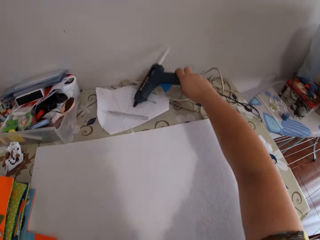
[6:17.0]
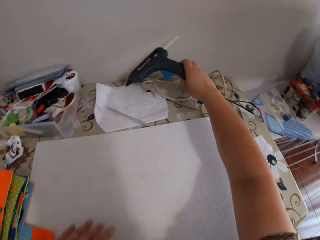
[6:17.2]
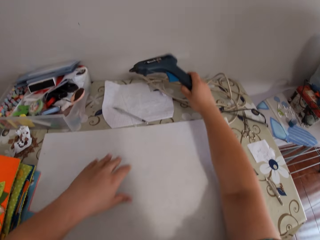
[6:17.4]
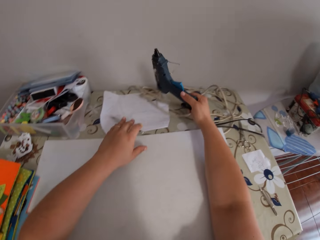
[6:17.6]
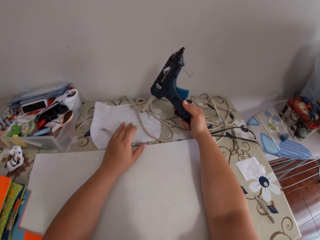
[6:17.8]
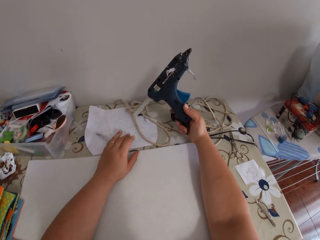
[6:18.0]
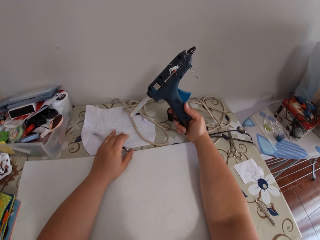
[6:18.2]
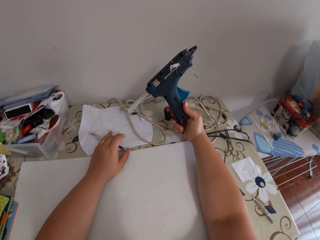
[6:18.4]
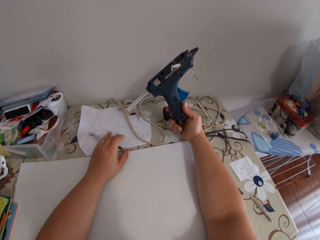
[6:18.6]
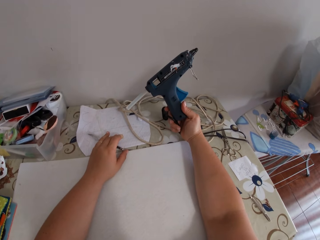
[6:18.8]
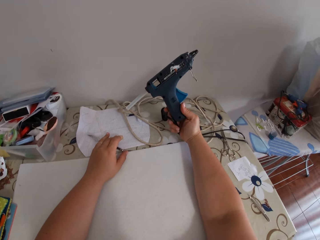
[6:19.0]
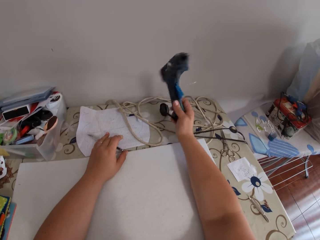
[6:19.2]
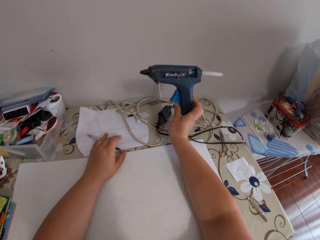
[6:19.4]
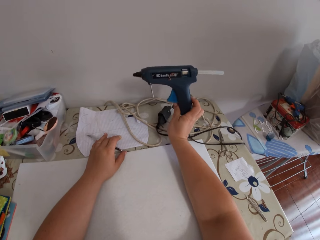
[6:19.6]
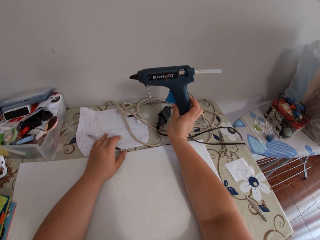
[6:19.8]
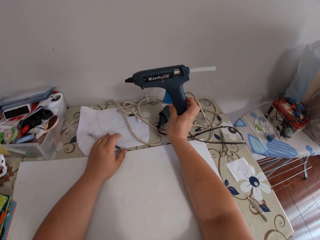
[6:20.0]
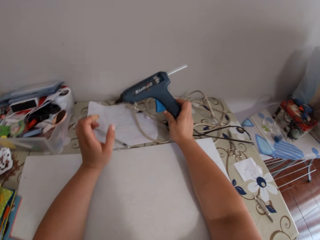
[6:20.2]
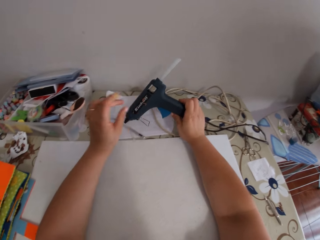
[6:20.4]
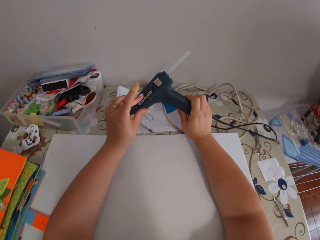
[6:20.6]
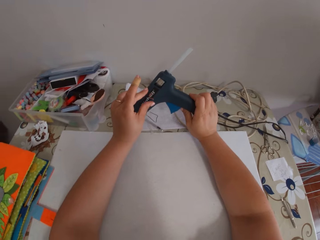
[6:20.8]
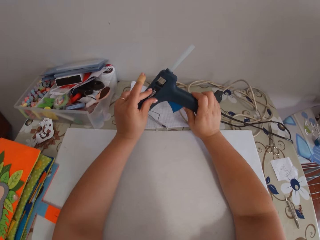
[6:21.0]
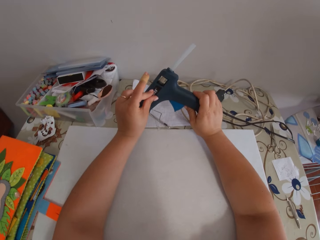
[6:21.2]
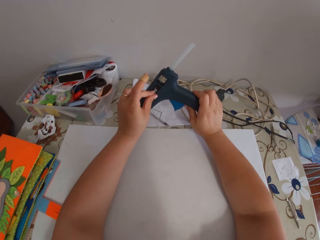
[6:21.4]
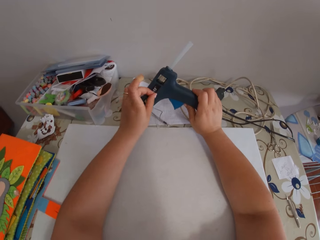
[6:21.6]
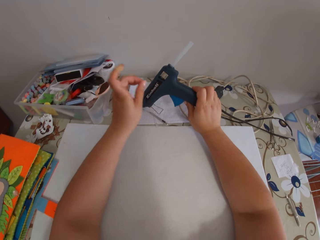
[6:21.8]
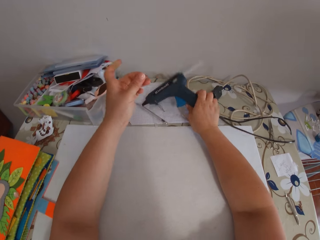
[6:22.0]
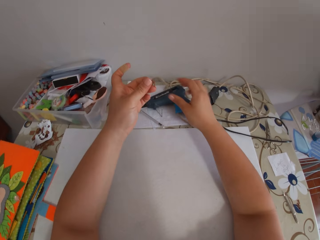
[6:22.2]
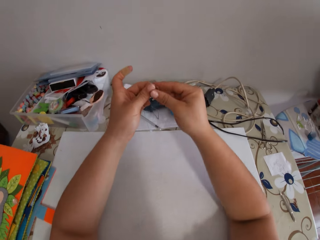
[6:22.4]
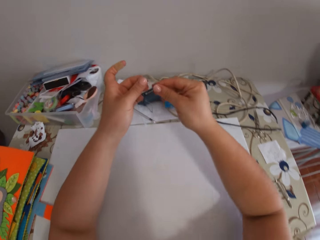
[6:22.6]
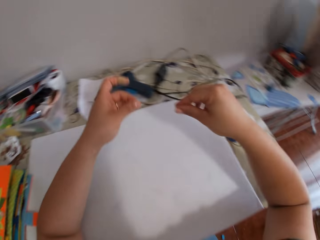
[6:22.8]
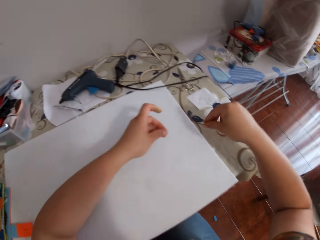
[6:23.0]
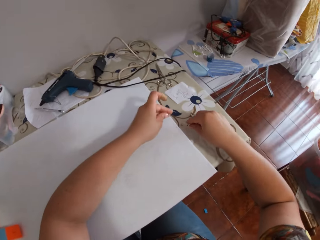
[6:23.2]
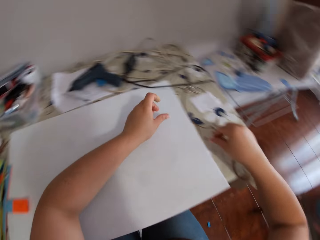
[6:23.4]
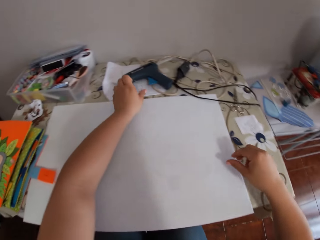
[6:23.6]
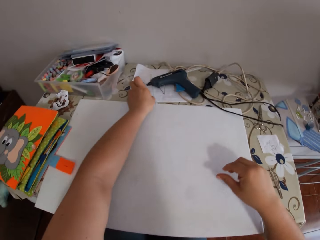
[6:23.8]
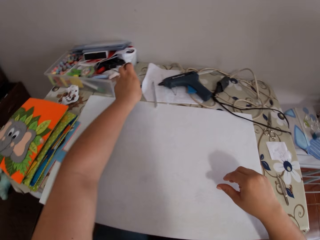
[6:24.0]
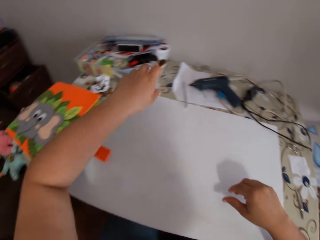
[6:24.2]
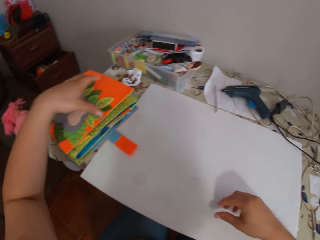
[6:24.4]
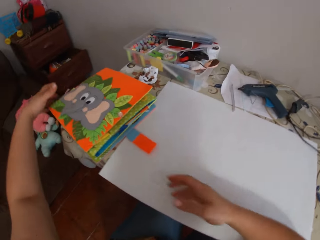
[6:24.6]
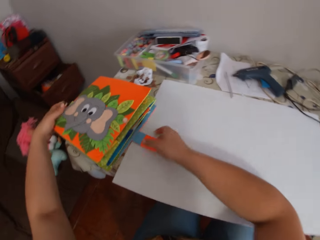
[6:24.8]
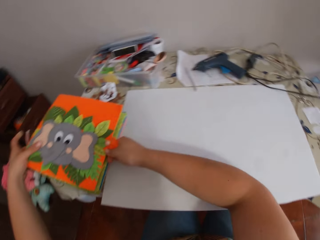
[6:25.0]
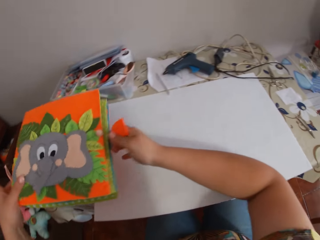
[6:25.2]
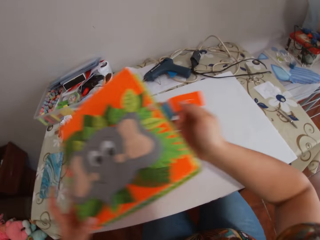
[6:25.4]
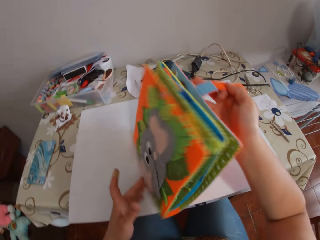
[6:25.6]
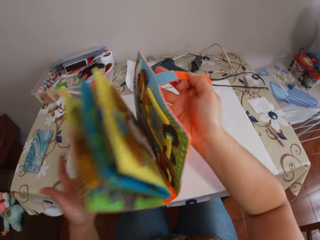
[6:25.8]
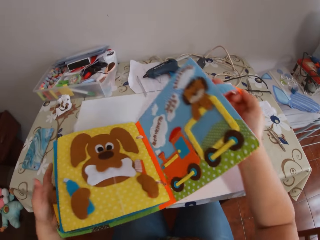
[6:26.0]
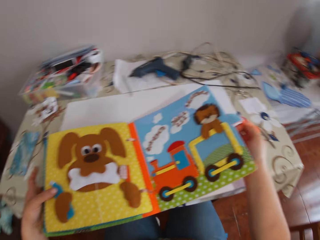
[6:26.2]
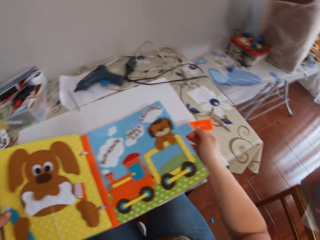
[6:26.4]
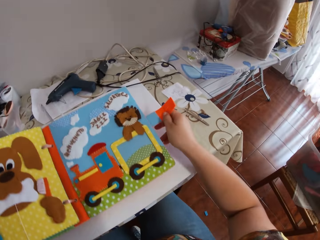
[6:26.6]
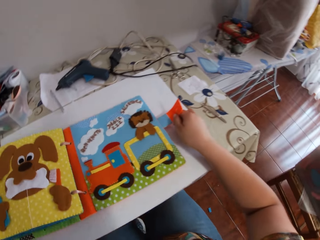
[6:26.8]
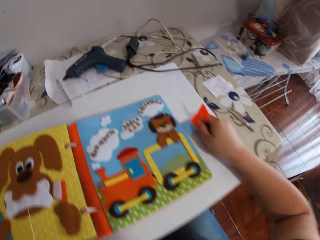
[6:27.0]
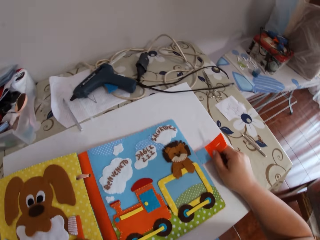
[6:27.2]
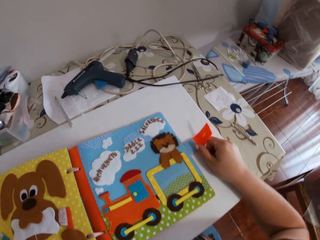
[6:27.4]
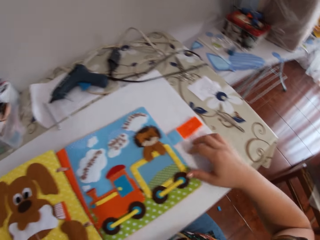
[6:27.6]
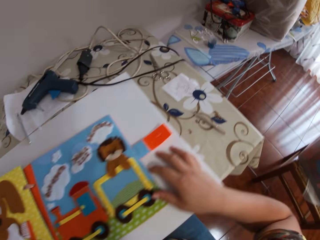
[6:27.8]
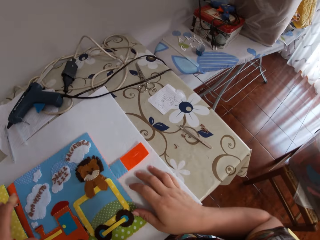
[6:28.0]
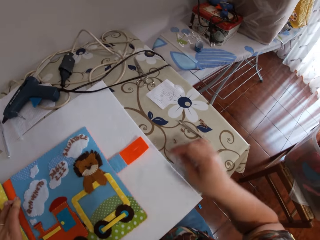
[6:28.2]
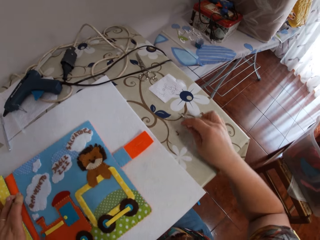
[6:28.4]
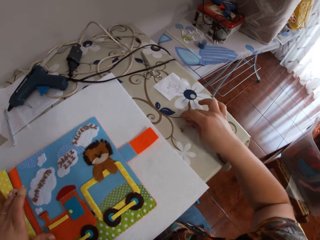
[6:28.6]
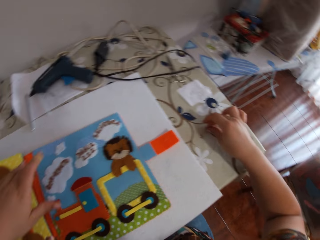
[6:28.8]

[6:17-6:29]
The camera wearer picks up the glue gun from the table. She stares at the glue gun. She removes a sticky letter from the glue gun in her right hand with her left hand. She drops the glue gun in her right hand on the table. She removes a sticky letter from the glue gun in her right hand with her left hand. She drops the sticky letter in her left hand on the table. She picks up the colour book or scrapbook from the table with her hands. She picks up the glue gun from the table. She removes a sticky letter from the glue gun in her right hand with her left hand. She opens the pages of the colour book in her hands. She puts the scrapbook on the table.

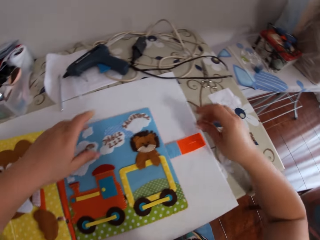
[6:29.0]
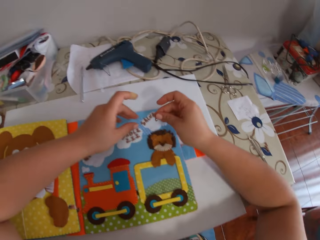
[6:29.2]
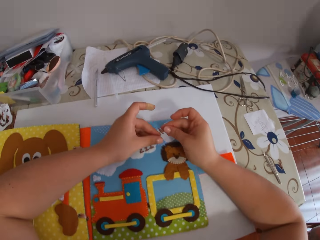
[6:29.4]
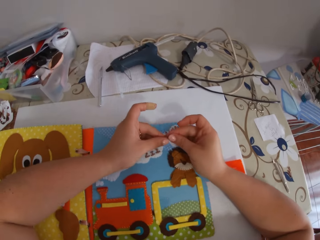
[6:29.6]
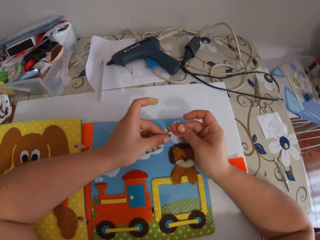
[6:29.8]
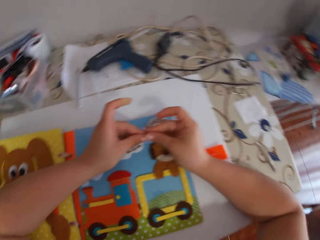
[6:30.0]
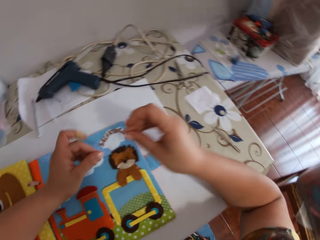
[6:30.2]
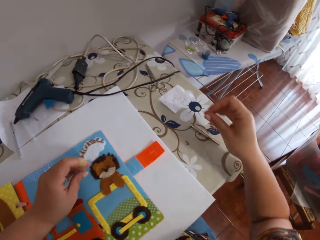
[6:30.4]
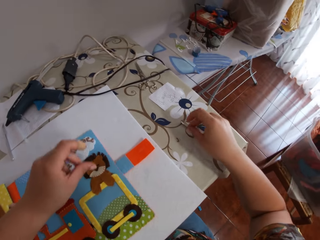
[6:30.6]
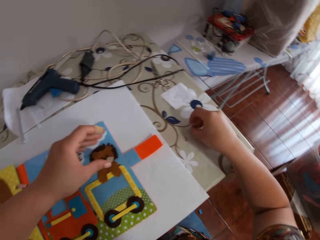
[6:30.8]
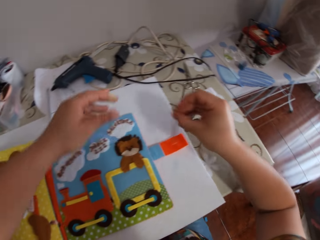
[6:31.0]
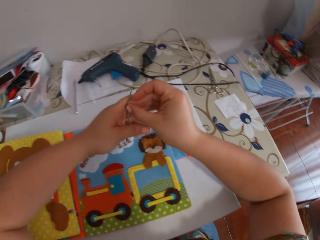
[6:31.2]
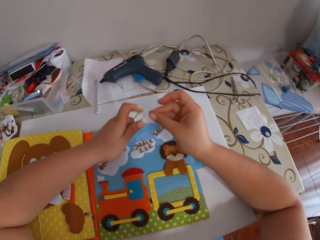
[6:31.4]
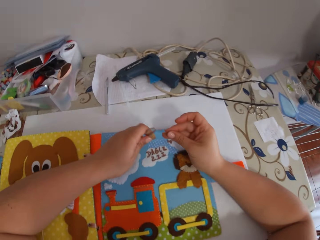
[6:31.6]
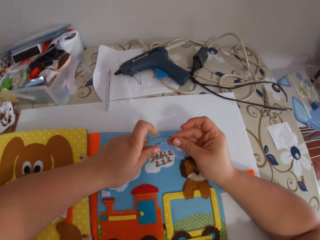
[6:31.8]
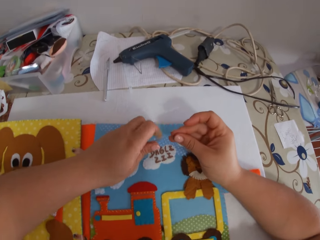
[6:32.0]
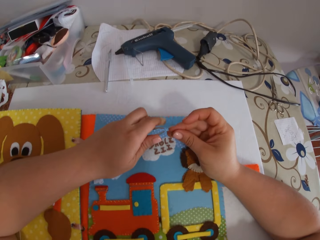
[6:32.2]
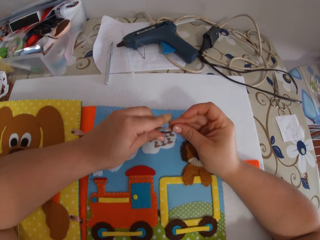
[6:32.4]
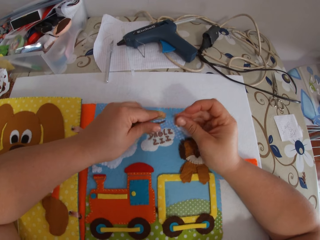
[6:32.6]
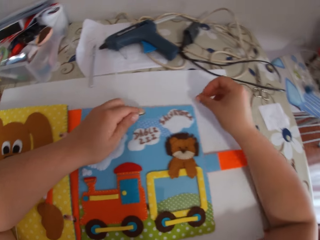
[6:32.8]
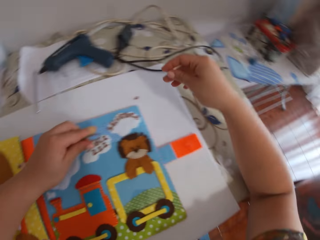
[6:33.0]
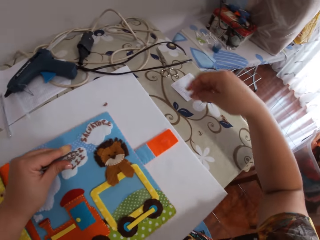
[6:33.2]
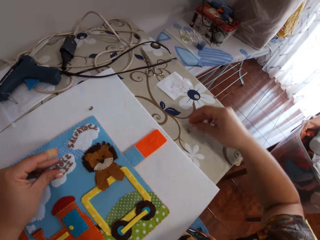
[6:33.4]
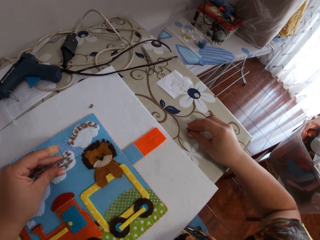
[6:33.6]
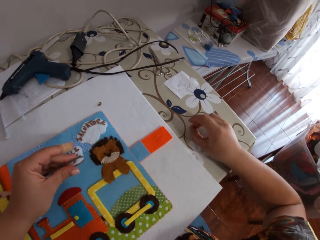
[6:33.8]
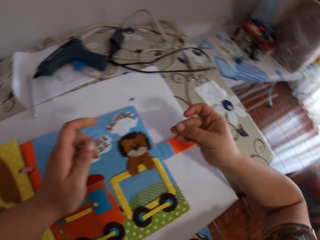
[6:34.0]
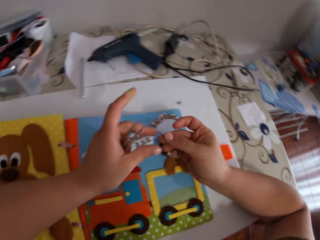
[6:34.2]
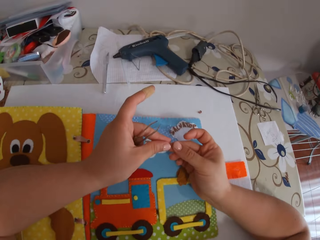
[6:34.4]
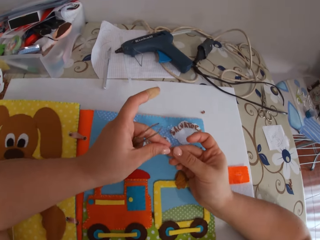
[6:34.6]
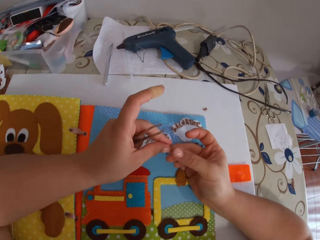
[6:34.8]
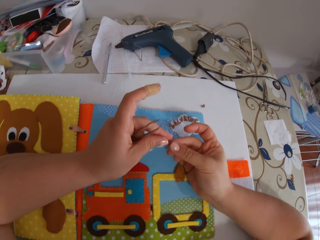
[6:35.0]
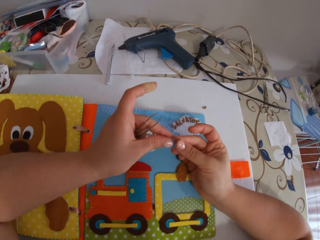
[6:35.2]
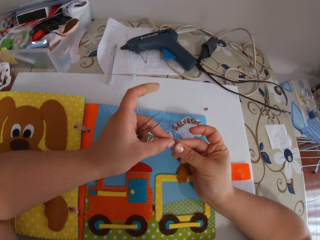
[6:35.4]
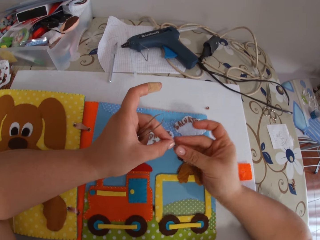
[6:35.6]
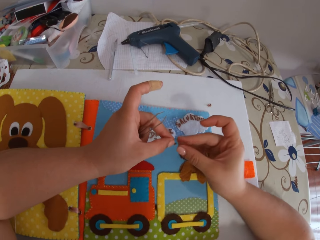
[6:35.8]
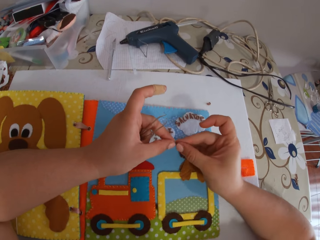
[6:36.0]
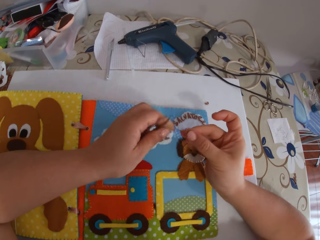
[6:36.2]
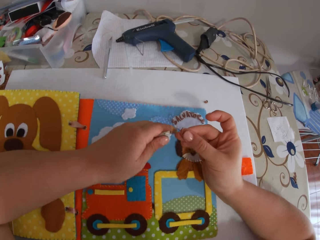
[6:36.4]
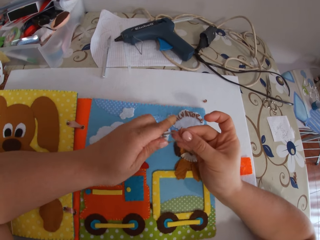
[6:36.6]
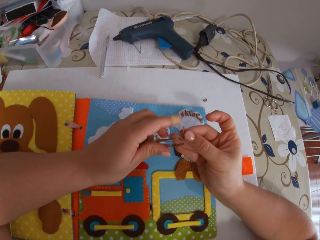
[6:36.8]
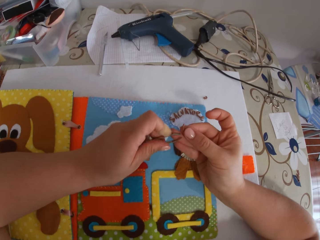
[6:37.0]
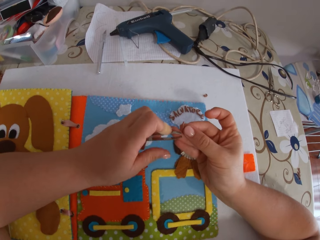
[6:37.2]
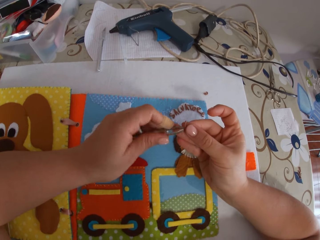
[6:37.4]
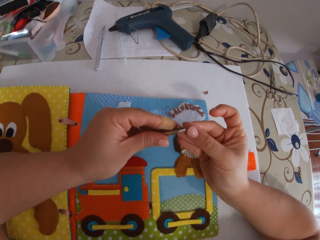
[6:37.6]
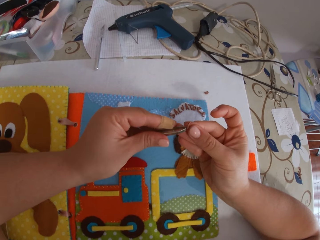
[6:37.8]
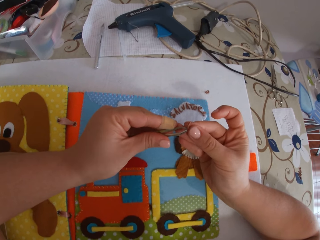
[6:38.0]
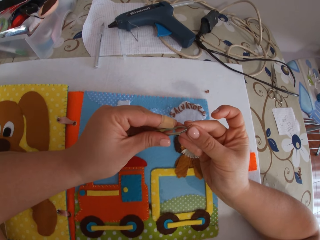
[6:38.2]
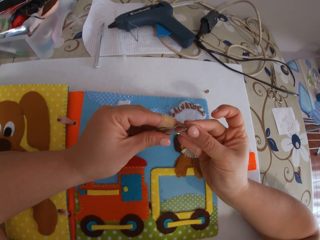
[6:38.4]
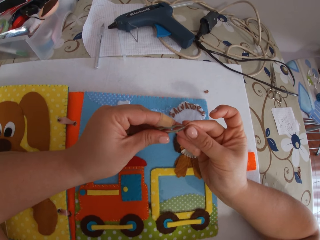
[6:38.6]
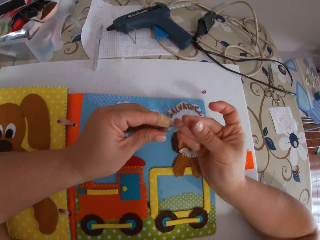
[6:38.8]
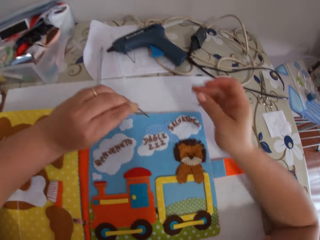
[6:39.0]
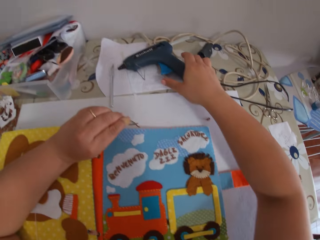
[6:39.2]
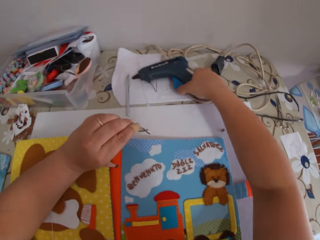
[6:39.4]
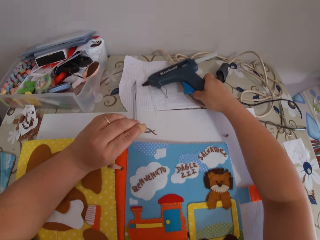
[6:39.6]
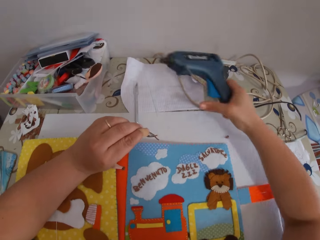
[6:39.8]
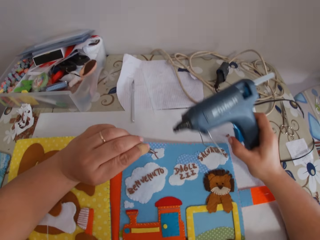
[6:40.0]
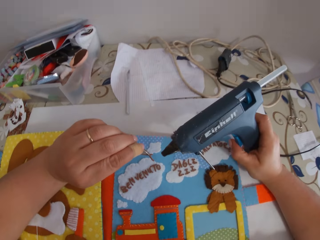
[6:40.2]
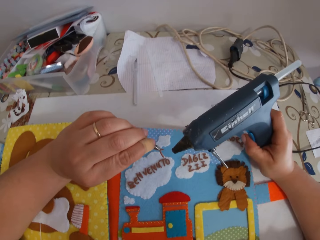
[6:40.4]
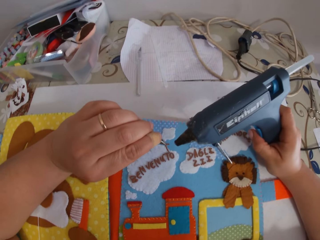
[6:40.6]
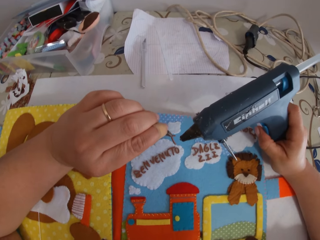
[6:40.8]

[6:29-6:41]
The camera wearer picks up the sticky letter from the table with her right hand. She holds the sticky letter in her hands. She picks up the tweezer from the table with her right hand. She holds the tweezer in her left hand. She drops the sticky letter in her right hand on the cardboard on the table. She picks up the sticky letter from the table with her right hand. She holds the sticky letter in her hands. She grips the sticky letter with the tweezer in her left hand. She picks up the glue gun from the table with her right hand.
